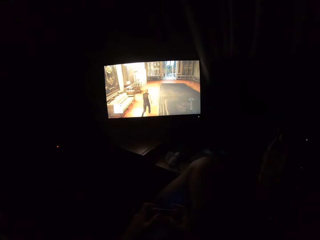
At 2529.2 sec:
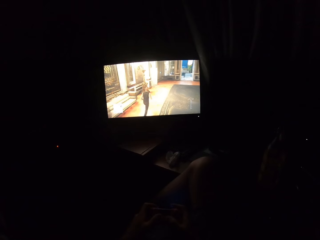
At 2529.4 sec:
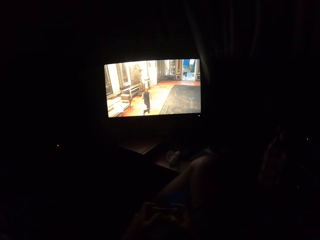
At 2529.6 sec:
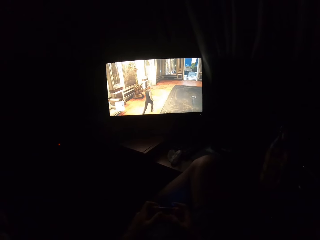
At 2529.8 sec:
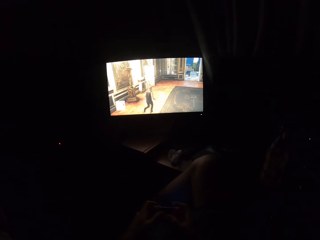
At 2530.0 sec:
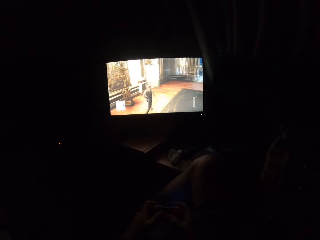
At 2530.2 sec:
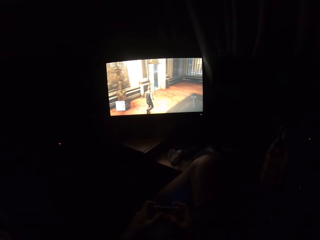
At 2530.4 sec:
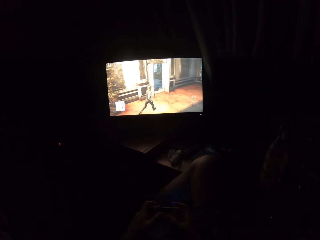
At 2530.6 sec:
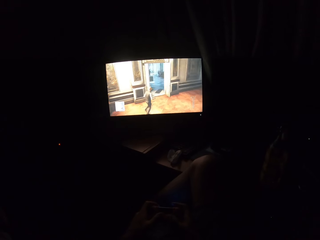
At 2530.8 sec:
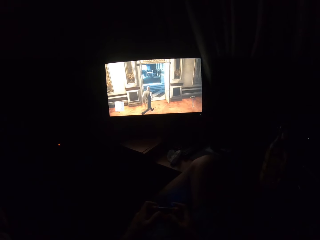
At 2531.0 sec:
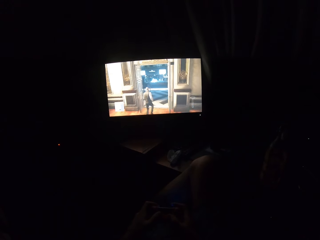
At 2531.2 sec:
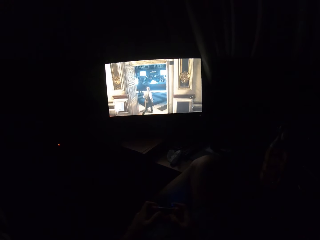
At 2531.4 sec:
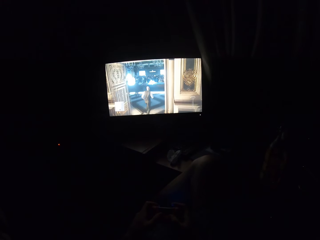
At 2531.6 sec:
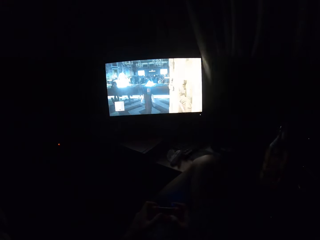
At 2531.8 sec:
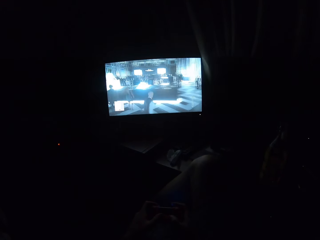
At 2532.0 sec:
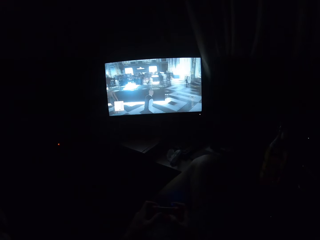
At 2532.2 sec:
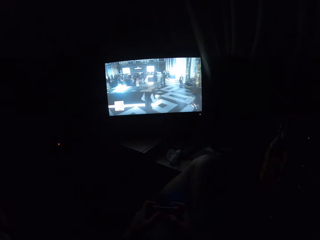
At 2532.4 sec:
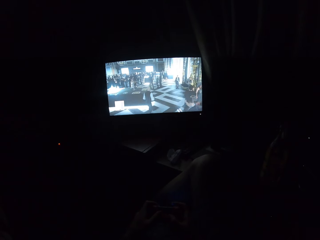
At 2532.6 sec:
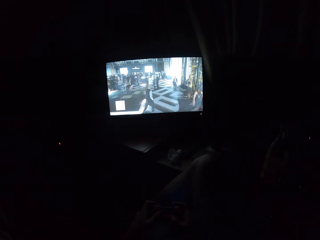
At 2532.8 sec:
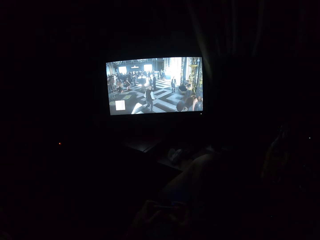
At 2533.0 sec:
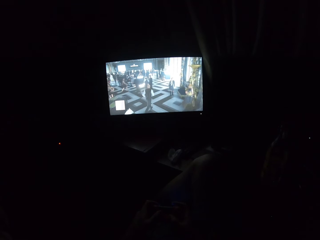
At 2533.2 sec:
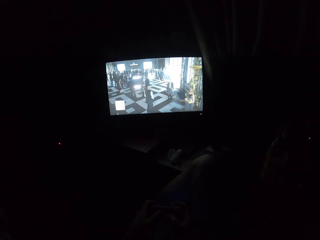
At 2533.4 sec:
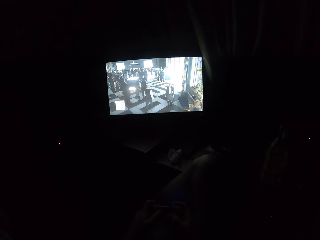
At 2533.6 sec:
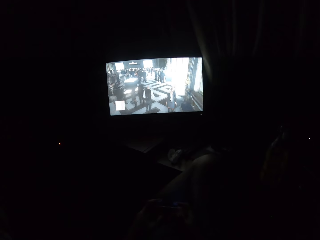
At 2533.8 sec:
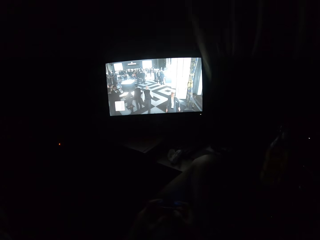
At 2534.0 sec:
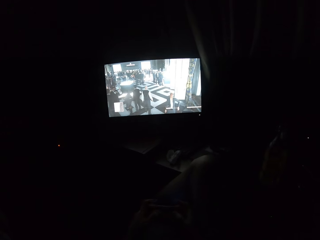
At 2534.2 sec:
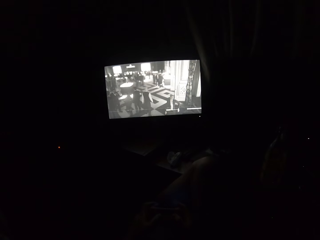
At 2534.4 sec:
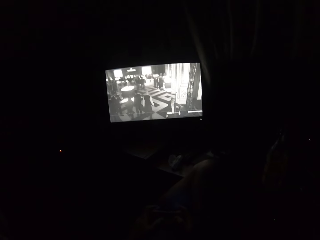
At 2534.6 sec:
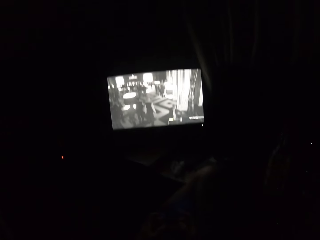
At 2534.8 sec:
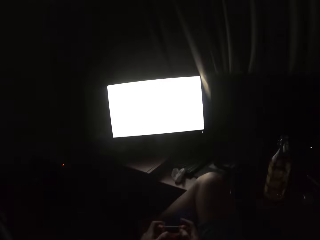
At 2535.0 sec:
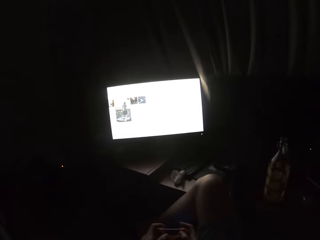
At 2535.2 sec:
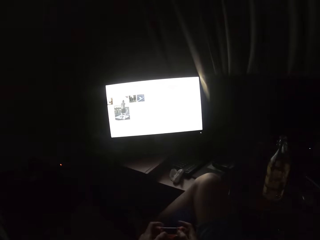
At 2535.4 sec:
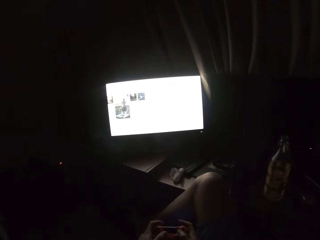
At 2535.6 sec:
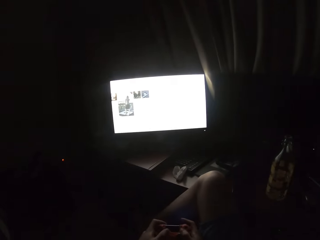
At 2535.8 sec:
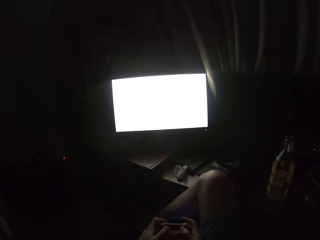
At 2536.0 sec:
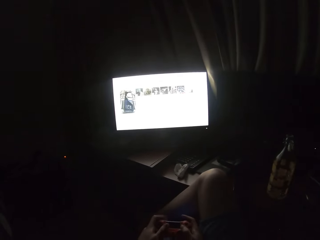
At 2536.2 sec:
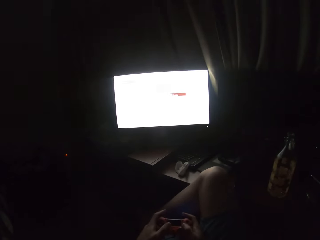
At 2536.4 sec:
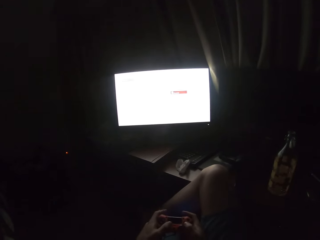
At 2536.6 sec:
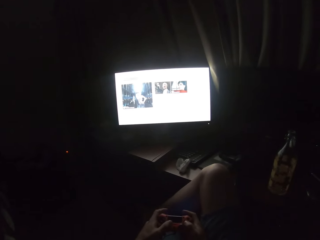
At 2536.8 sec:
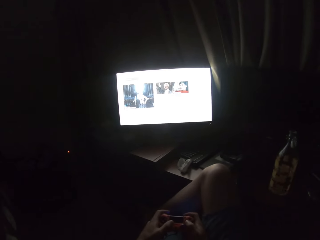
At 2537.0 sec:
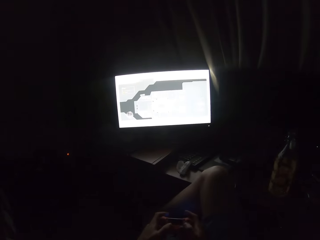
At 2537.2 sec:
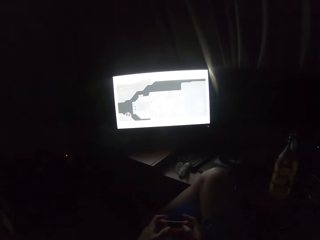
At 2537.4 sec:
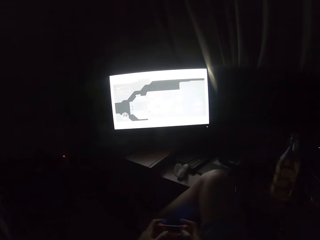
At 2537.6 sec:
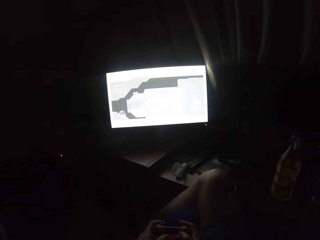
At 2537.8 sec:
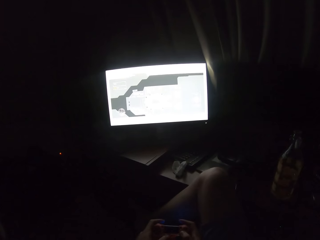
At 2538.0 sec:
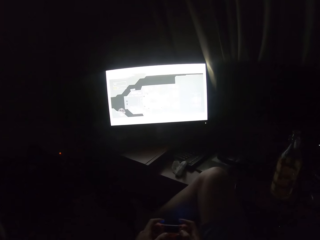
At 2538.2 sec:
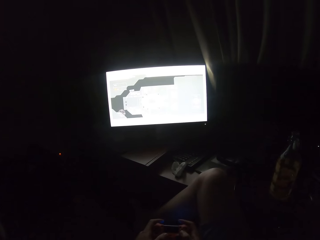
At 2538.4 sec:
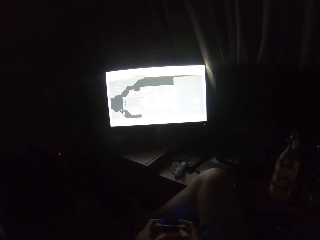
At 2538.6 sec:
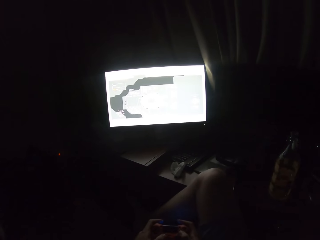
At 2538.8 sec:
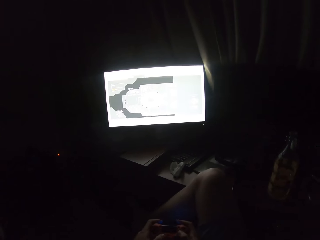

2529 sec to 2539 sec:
The camera wearer plays a video game on the screen. They turn to the side.

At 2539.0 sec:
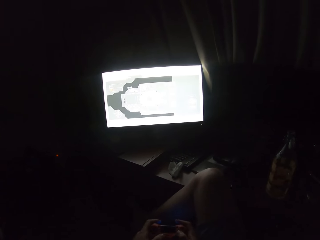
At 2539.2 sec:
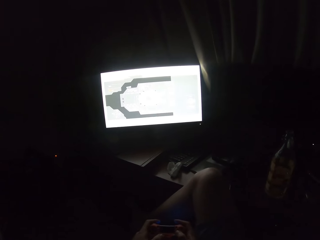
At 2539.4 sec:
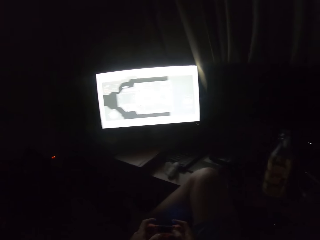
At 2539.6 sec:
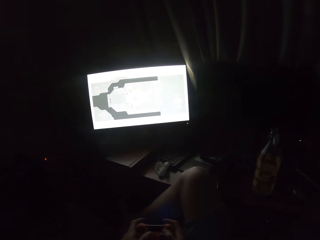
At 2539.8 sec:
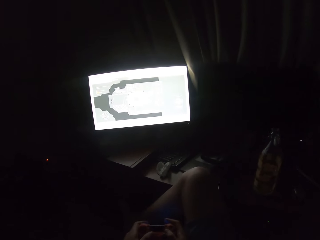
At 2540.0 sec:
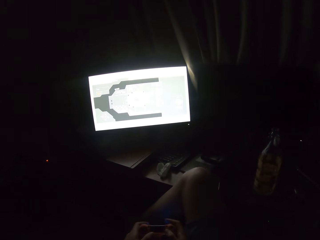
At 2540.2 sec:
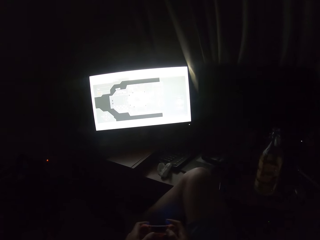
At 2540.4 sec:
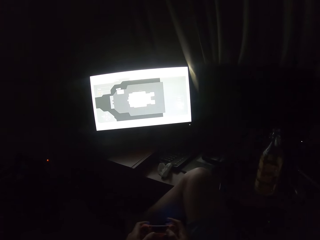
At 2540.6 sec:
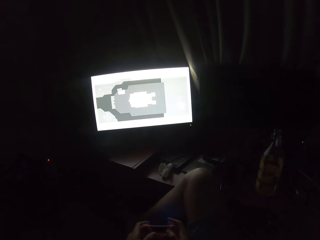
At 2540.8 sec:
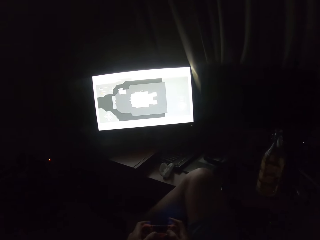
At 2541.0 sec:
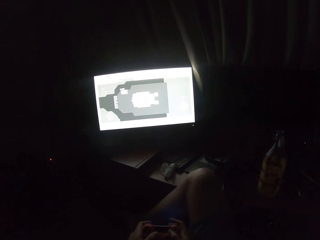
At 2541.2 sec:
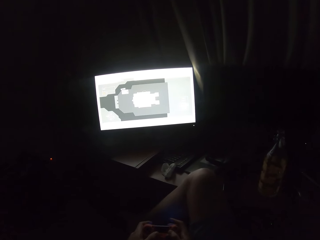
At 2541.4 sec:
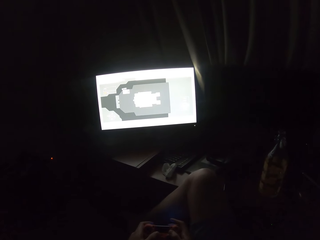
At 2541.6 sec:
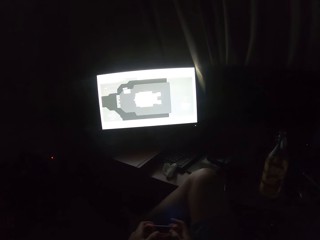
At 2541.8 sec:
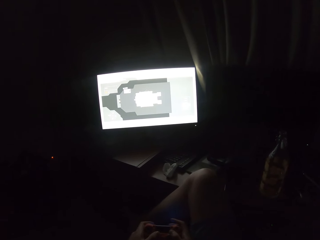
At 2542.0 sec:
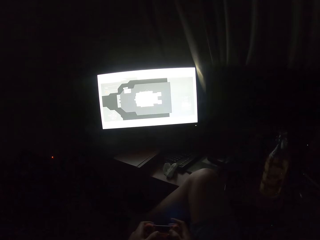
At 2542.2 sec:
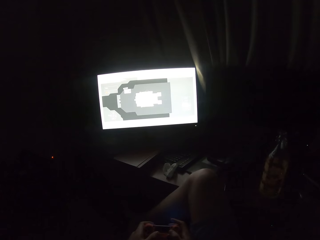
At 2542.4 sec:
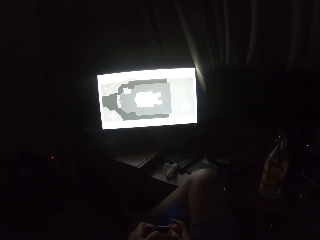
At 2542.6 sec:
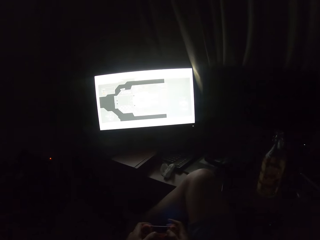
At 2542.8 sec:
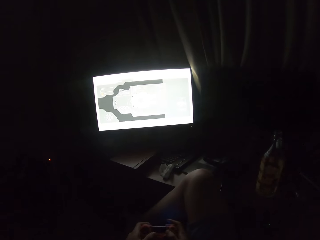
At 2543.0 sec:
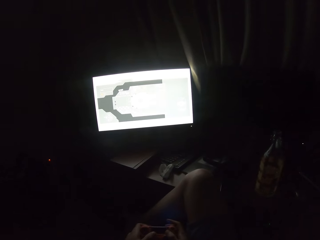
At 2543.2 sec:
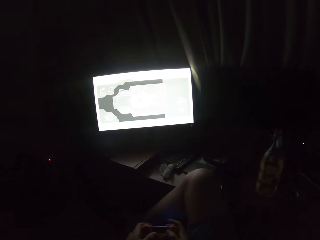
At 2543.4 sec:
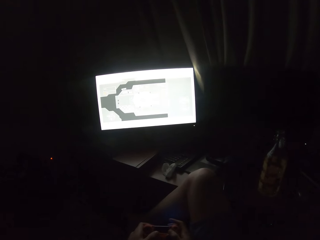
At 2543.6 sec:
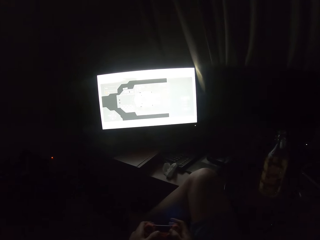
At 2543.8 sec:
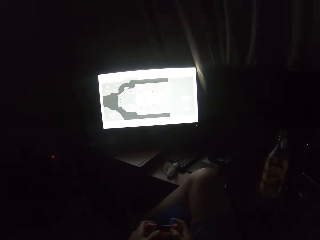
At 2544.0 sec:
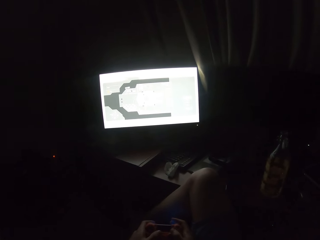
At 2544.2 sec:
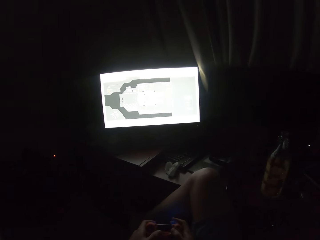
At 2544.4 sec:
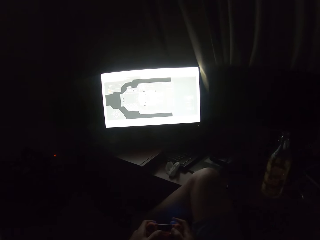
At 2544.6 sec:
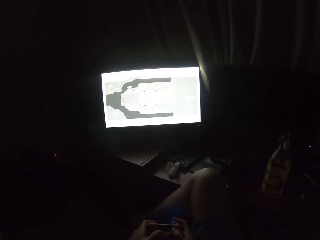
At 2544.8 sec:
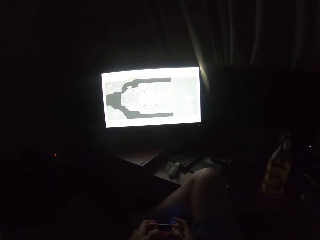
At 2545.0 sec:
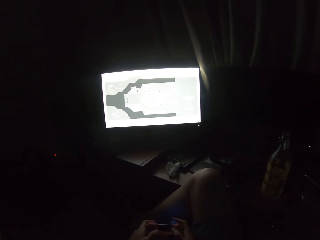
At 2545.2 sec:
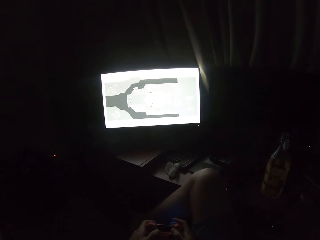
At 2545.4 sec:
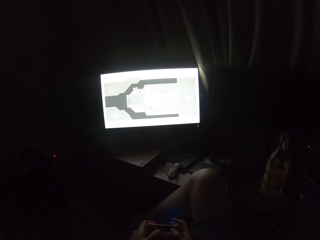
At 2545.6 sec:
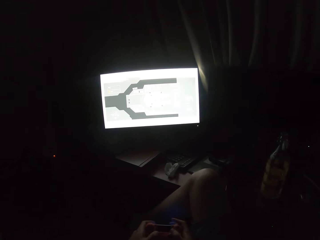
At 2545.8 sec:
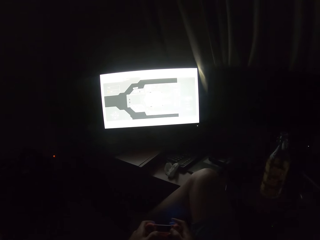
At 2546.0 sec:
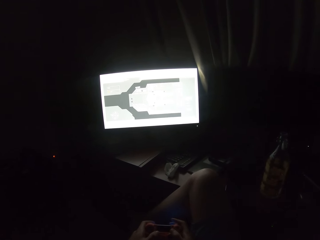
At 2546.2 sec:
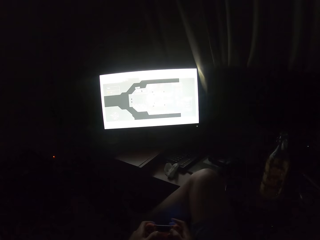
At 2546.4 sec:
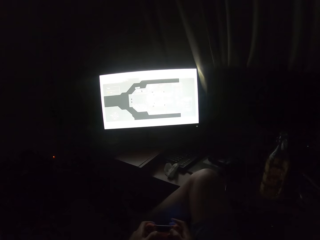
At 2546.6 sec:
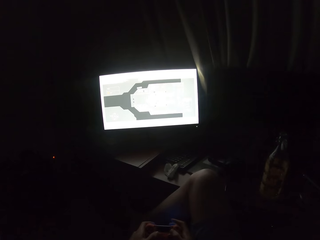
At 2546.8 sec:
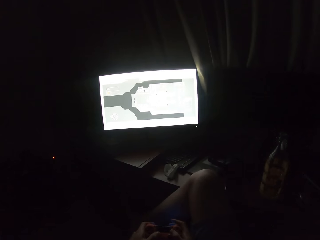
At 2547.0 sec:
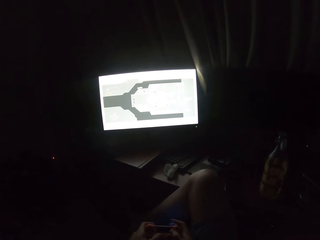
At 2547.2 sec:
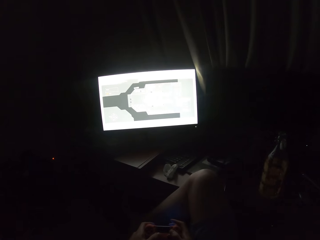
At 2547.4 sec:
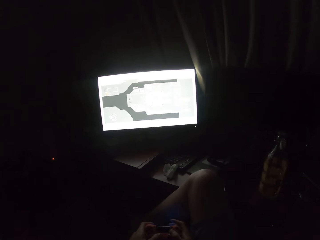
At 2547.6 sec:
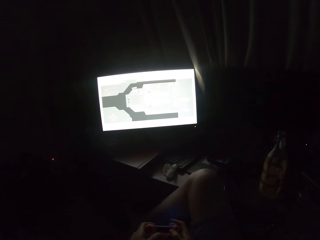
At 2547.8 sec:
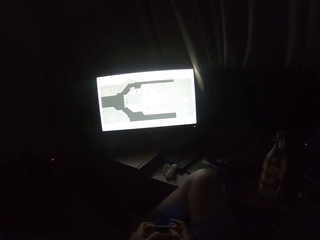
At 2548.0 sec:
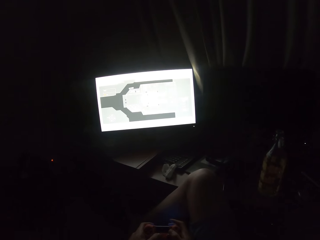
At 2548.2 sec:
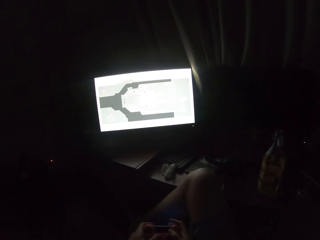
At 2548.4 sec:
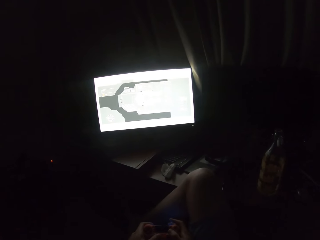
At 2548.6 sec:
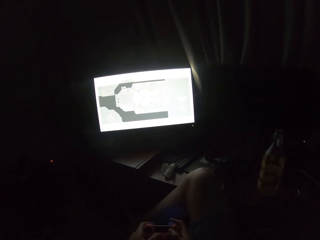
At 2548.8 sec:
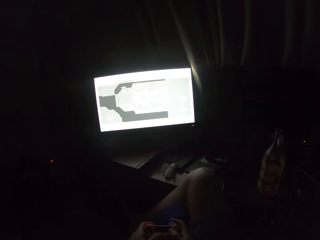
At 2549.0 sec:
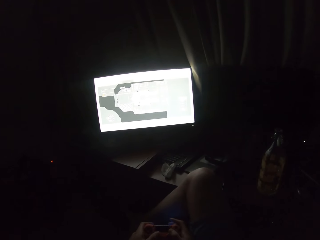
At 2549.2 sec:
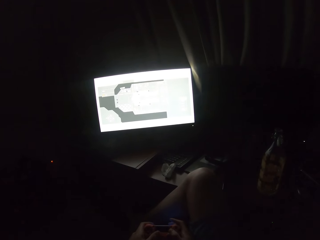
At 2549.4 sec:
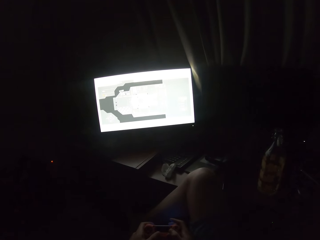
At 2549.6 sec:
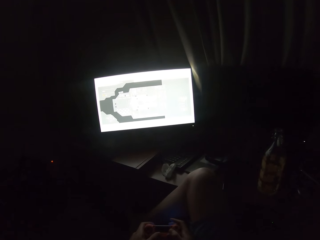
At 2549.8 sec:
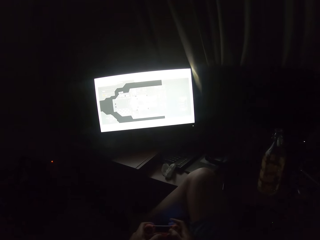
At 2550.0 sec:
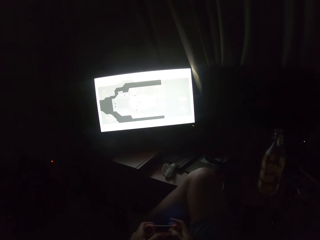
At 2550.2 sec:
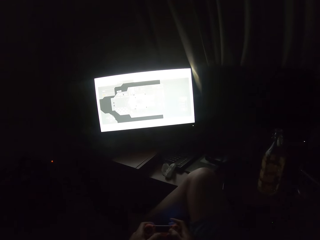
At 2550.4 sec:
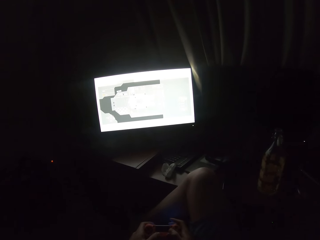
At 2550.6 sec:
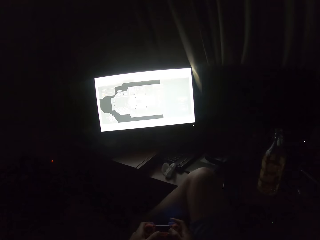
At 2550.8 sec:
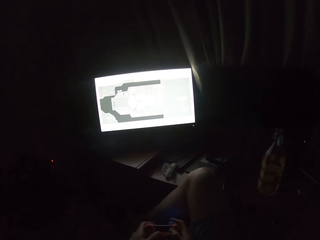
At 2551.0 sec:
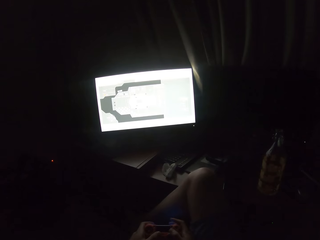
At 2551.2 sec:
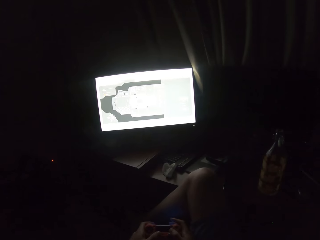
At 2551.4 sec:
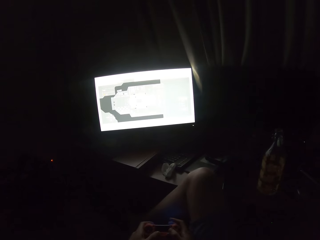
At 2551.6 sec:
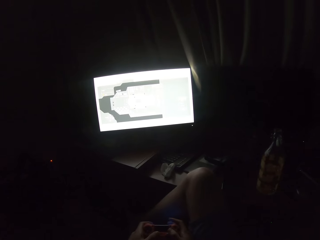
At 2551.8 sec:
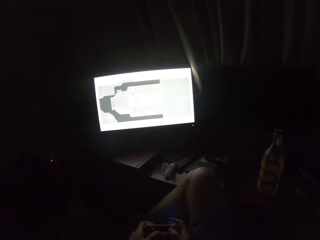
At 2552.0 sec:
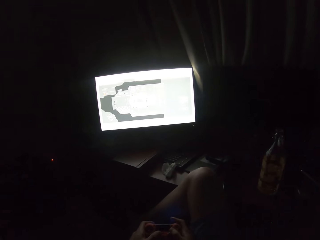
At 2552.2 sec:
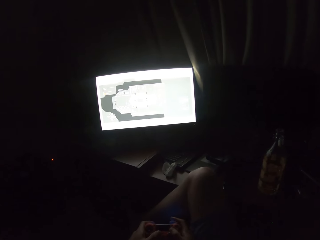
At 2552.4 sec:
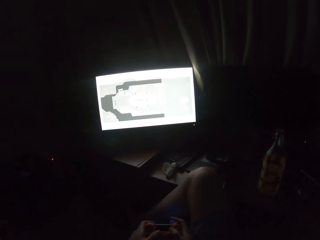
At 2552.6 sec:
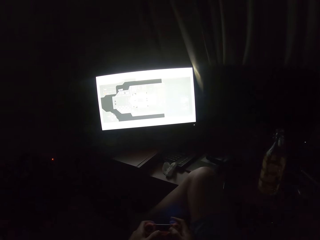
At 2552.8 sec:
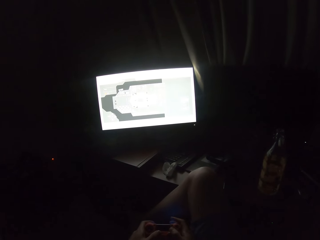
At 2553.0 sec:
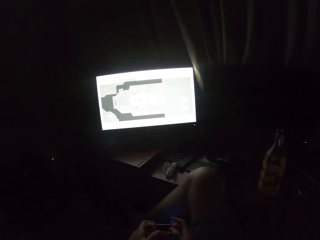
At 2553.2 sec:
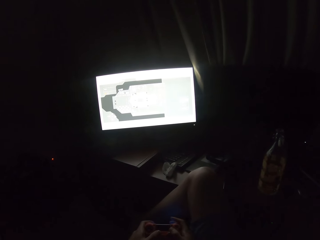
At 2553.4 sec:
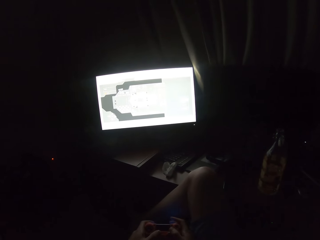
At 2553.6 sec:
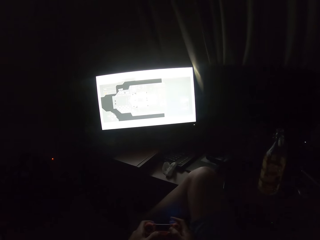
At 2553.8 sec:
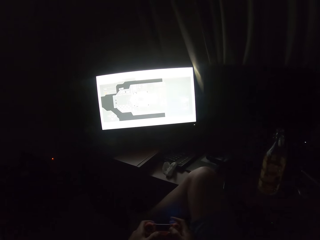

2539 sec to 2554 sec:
The camera wearer plays a video game on the screen. They stare at the television.
